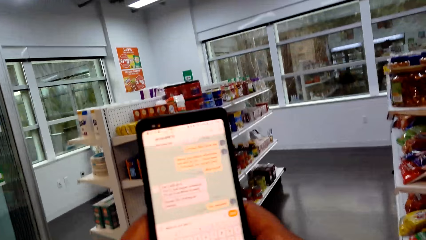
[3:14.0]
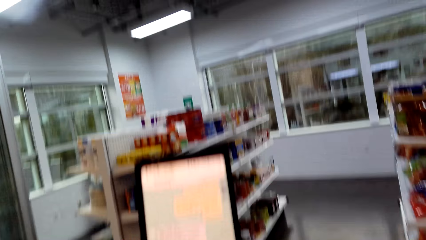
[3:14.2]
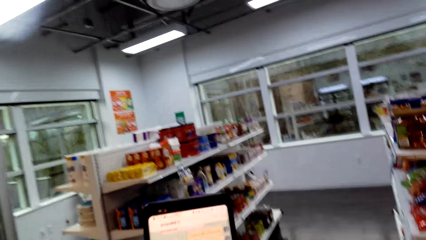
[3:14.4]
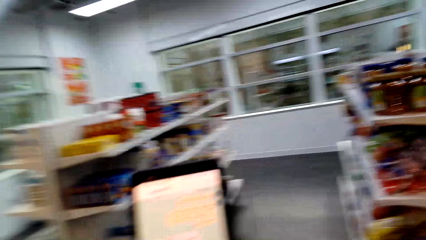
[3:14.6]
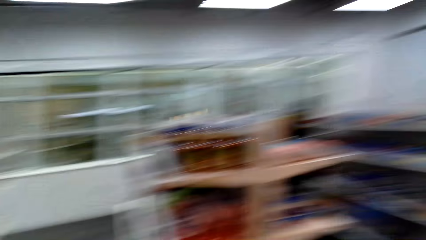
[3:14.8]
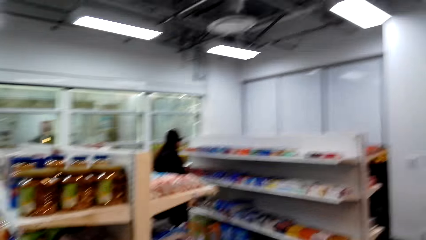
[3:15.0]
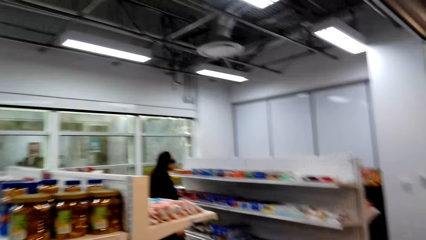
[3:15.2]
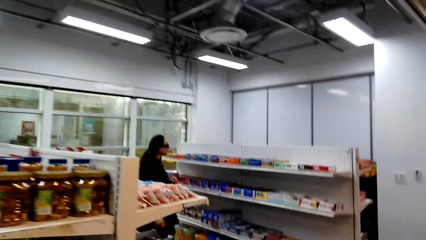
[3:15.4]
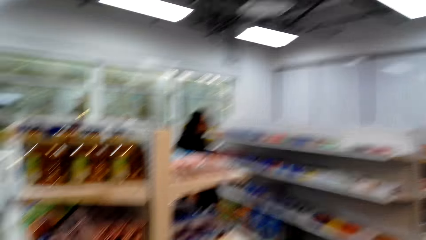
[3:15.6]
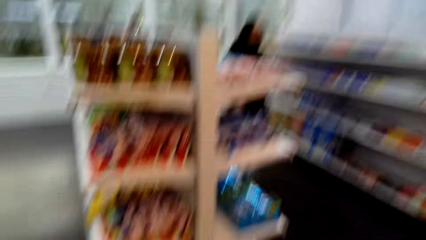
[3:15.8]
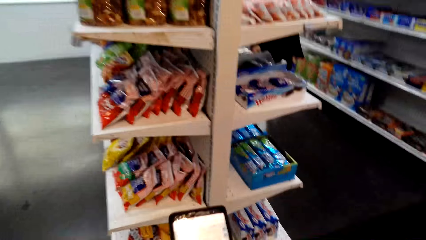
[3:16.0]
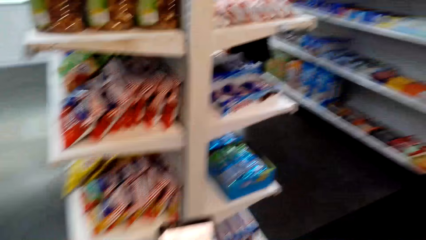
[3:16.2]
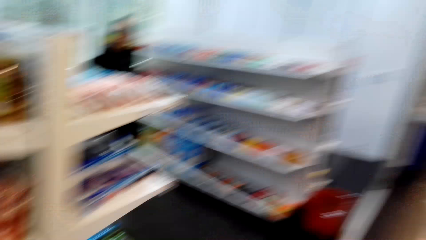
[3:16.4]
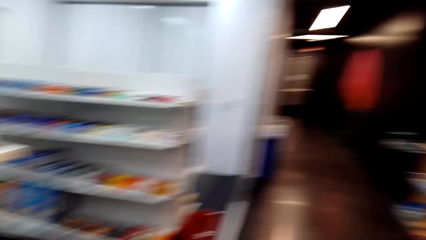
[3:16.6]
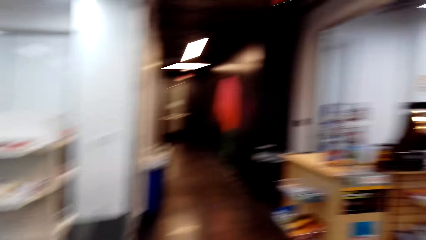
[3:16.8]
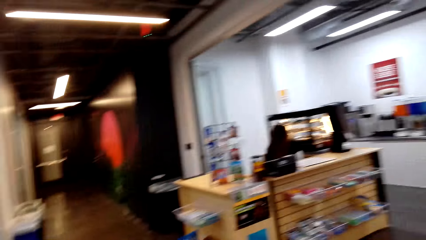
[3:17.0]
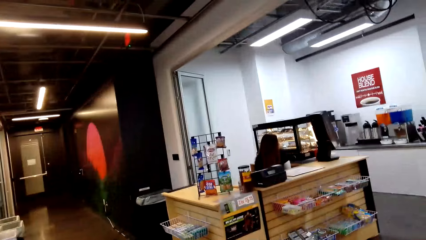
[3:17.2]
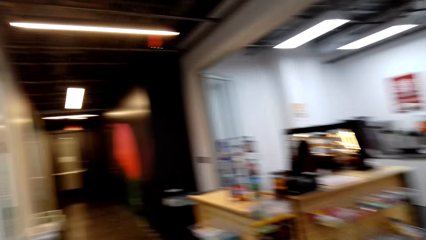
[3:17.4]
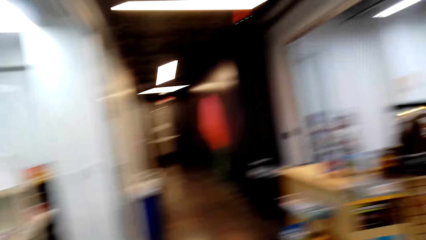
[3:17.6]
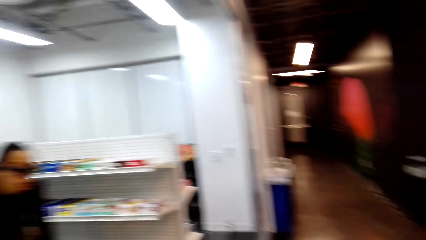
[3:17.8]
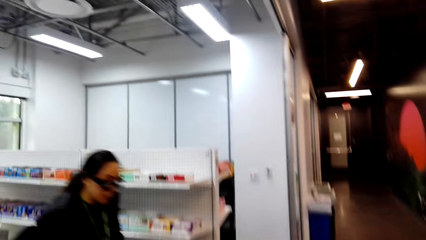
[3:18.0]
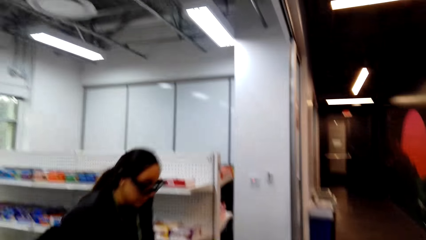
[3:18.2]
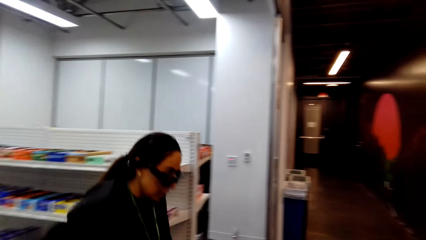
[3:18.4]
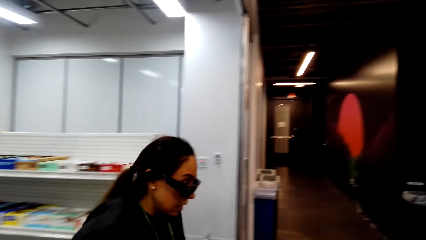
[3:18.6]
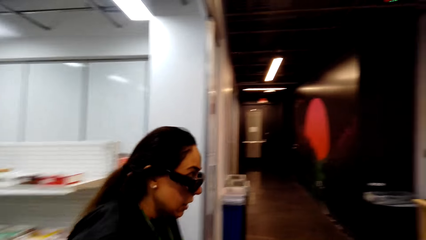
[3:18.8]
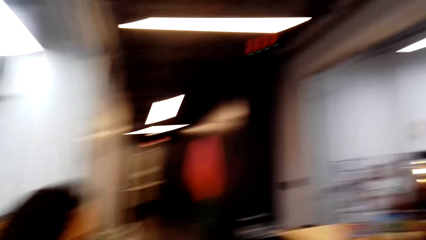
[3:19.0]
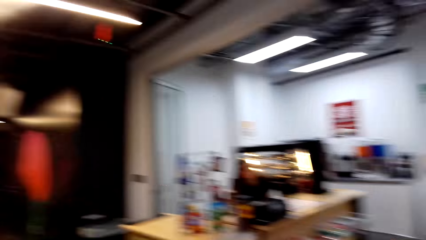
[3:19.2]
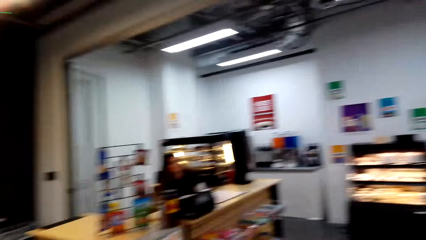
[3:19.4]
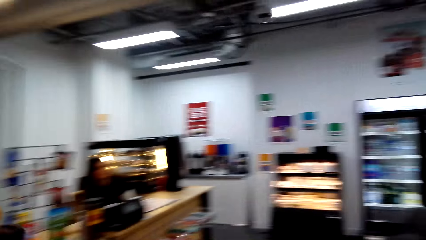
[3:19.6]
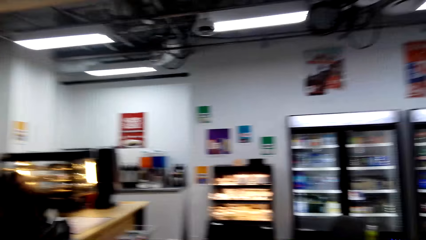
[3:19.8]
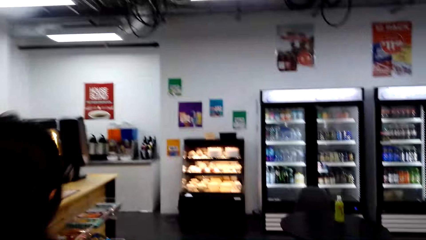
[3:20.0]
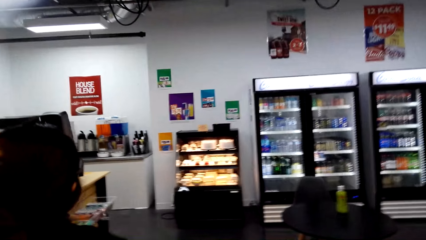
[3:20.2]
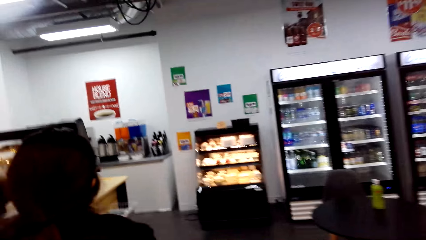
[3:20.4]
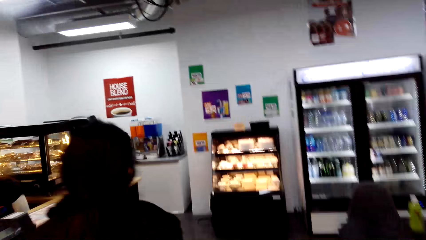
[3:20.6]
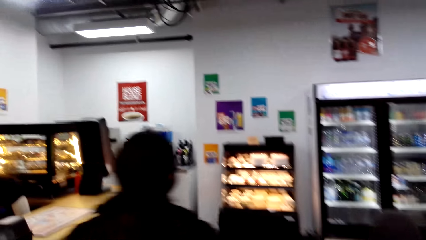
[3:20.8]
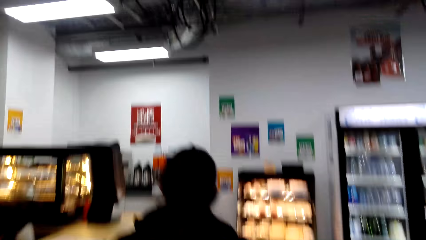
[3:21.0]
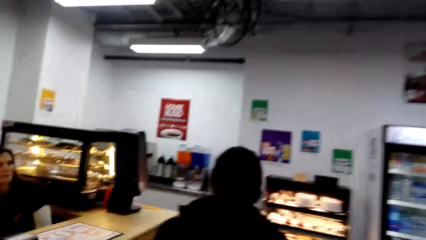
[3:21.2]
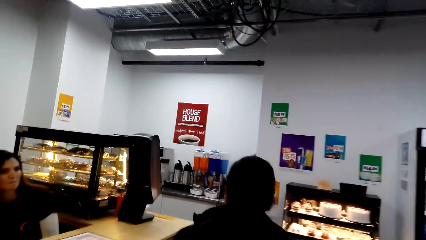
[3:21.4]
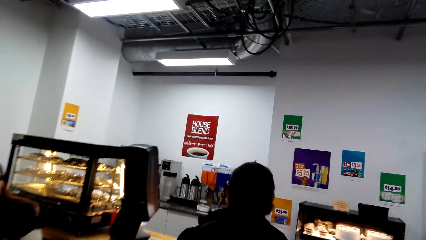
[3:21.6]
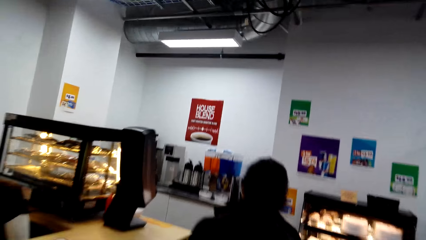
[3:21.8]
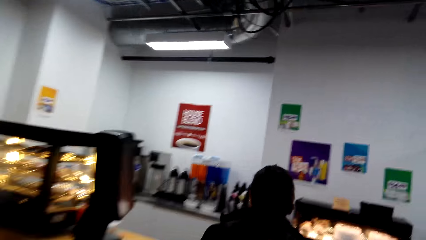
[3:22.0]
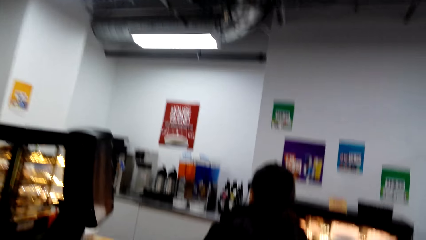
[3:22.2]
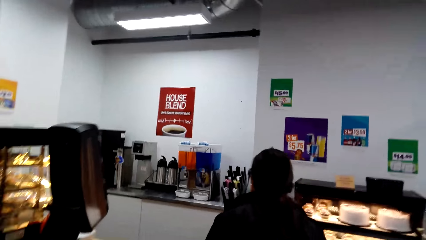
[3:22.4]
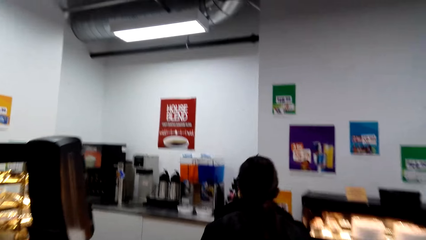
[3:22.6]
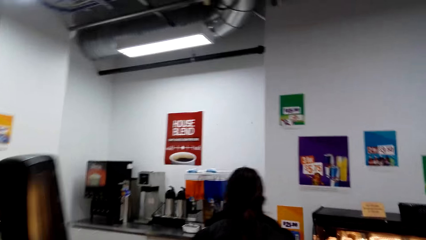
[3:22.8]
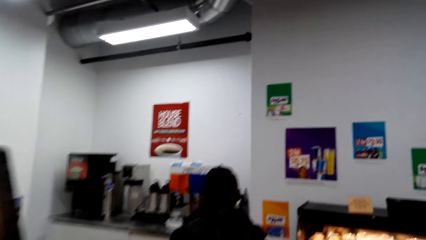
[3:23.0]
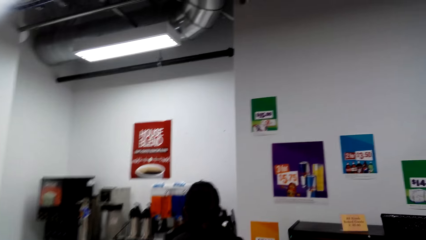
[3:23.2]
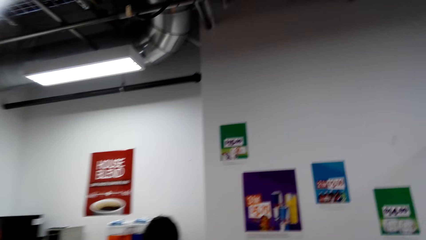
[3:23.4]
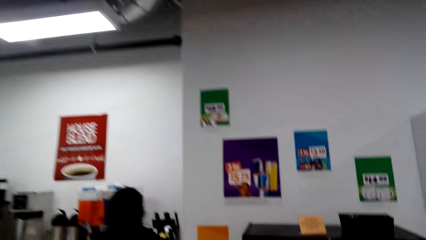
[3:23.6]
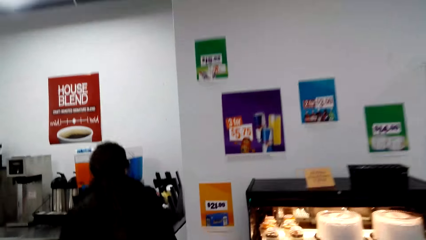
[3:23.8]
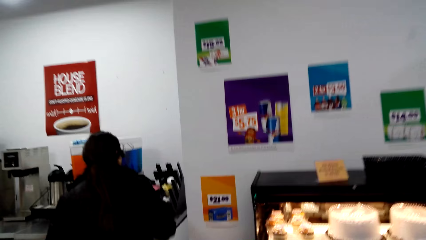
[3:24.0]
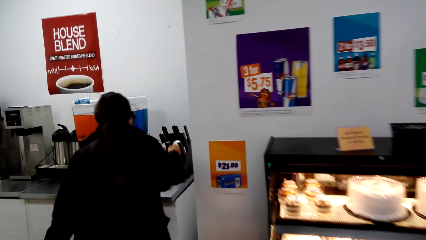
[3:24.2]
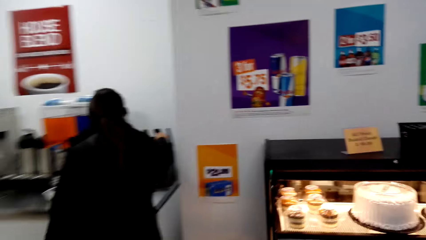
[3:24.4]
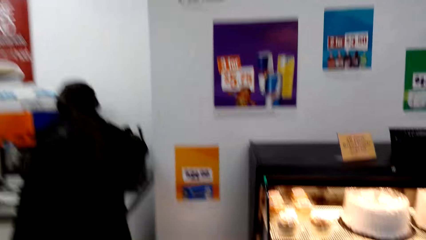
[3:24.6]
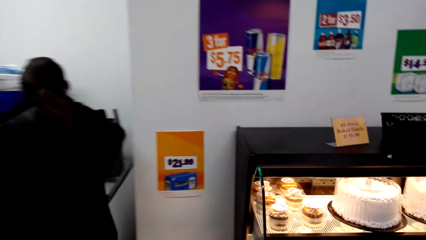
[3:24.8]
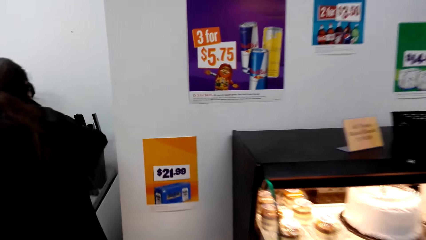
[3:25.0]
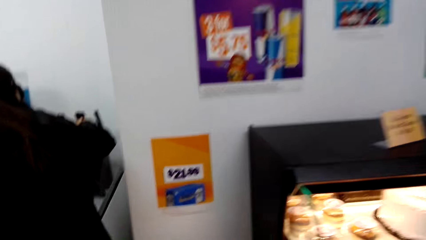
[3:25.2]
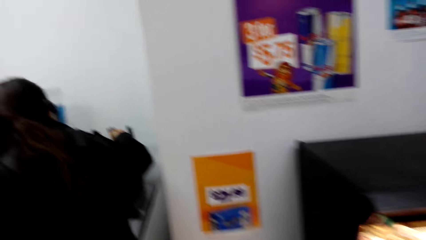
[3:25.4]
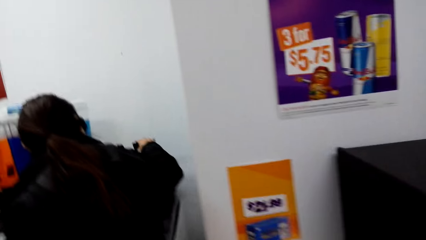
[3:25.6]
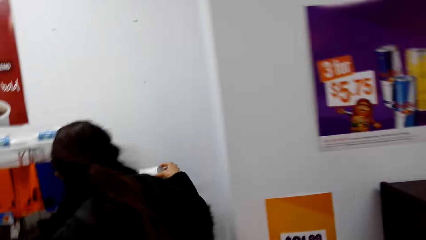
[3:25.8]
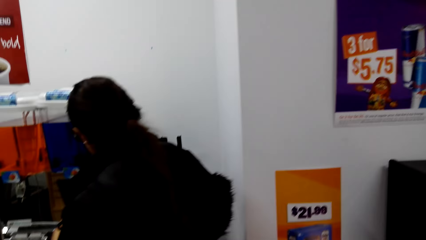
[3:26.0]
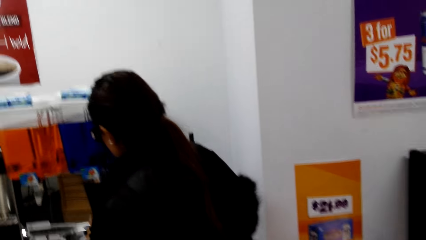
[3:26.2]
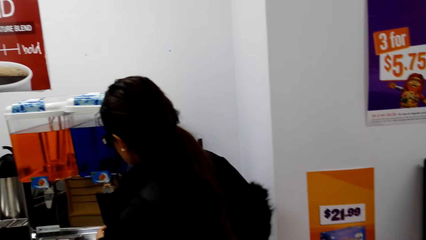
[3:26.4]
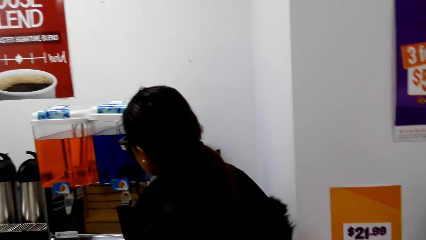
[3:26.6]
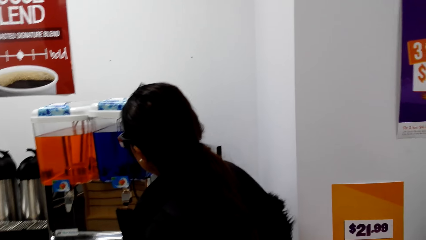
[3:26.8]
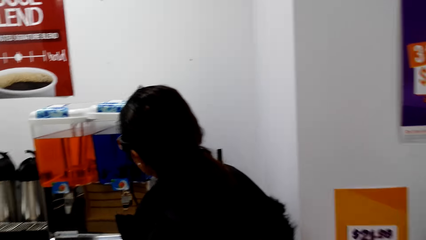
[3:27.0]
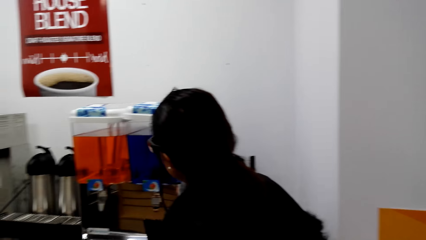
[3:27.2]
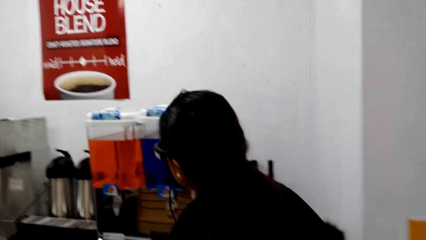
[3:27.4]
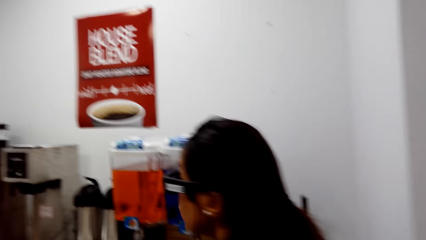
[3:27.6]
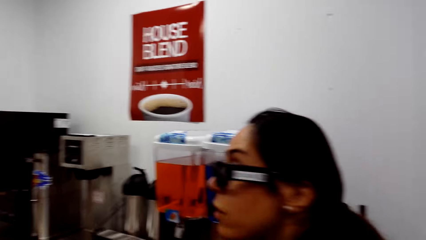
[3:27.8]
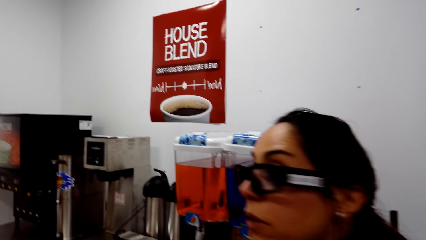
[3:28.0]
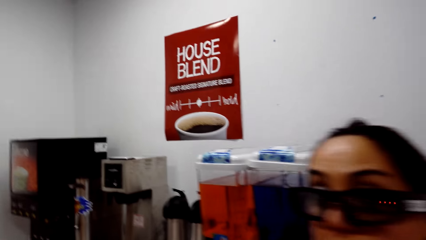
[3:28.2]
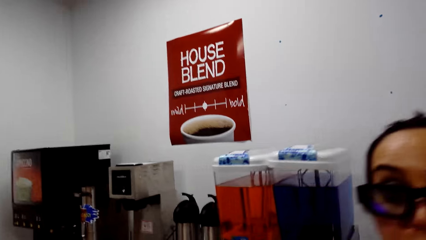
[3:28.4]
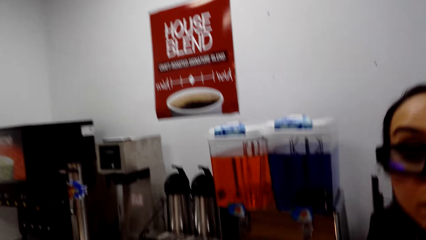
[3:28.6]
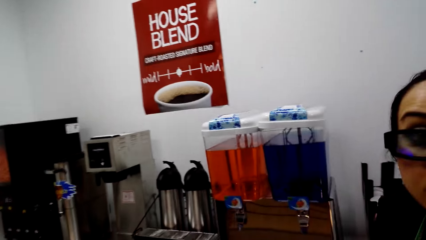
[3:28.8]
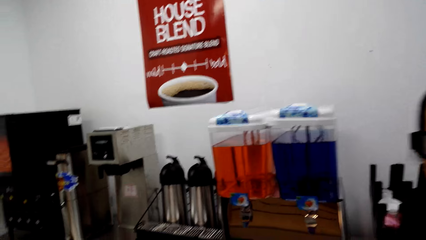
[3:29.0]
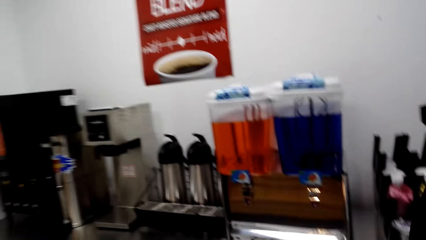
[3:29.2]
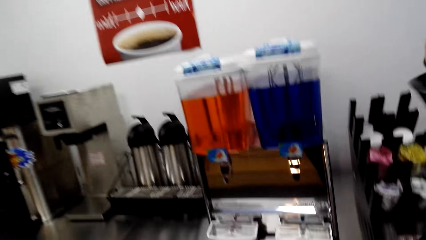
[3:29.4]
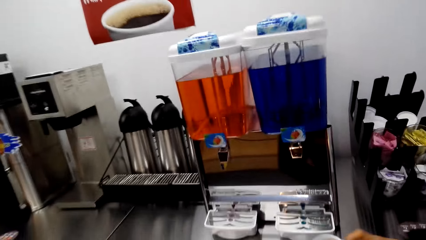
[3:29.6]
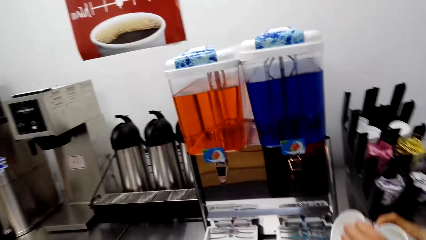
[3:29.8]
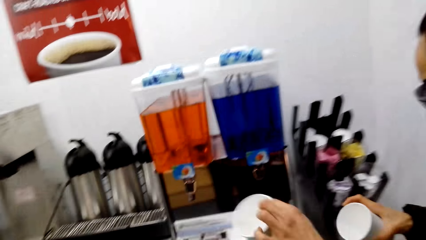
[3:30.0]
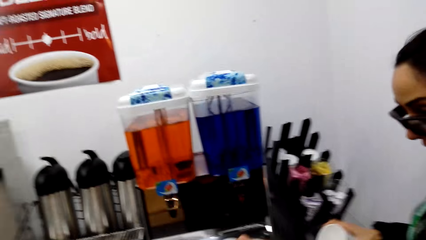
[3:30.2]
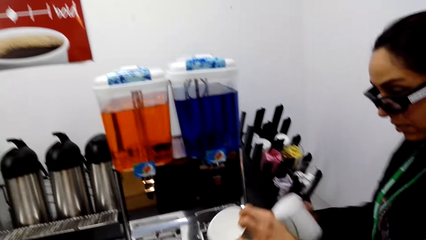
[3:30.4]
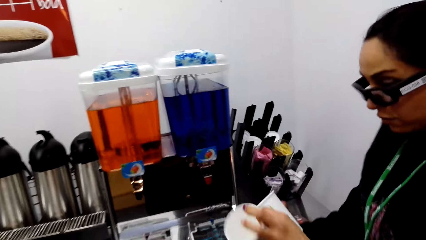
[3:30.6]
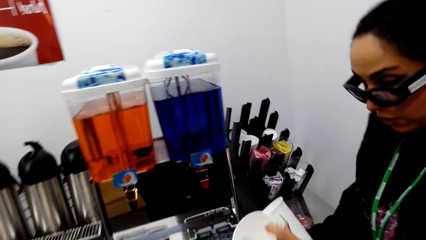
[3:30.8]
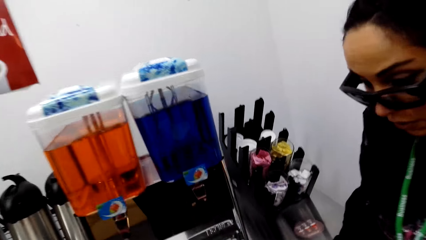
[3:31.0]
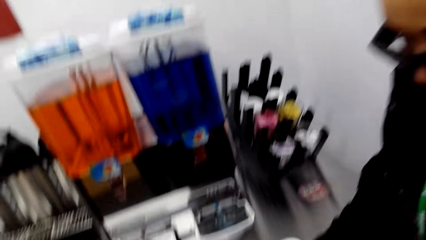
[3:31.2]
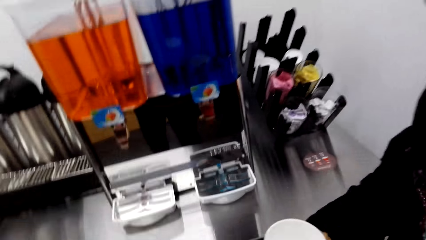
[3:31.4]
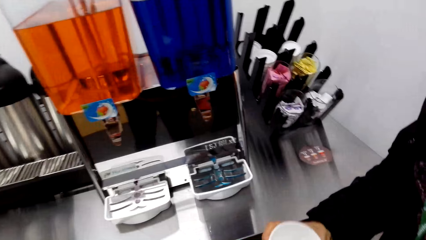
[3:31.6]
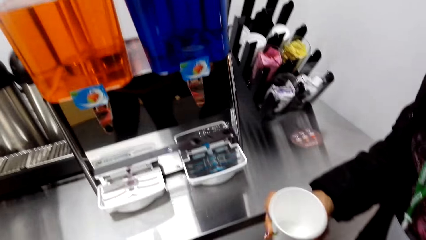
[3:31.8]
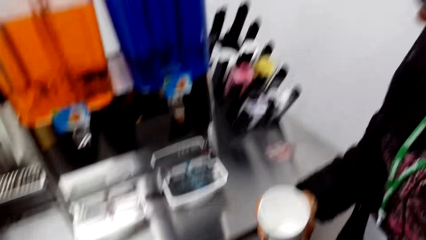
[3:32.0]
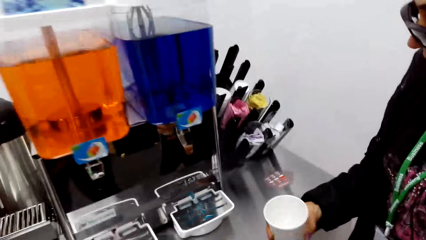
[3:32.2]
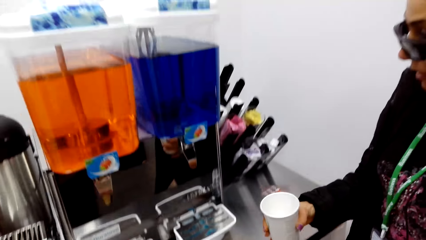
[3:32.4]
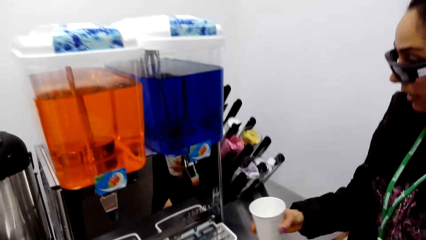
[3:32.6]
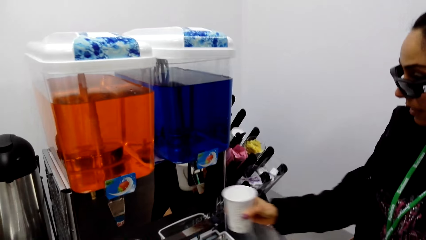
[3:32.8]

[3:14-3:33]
The camera wearer stares at the shelf. They look around. They move the camera around. They walk around. They walk towards the juice dispenser. A woman converses with the camera wearer. The woman holds cups and touches a tumbler in her hands.
